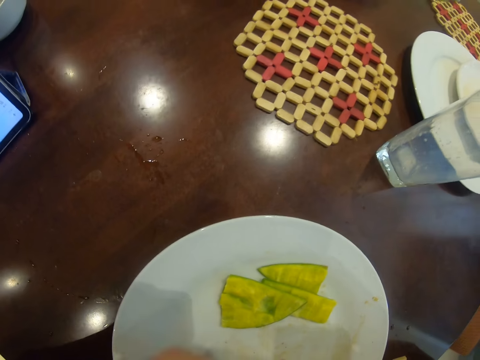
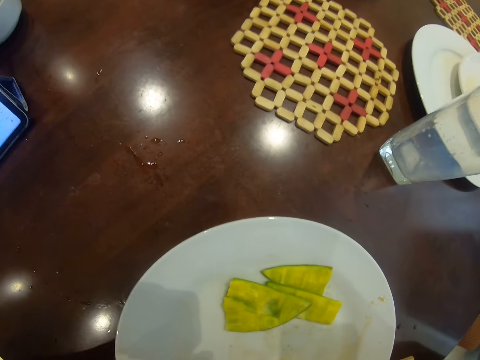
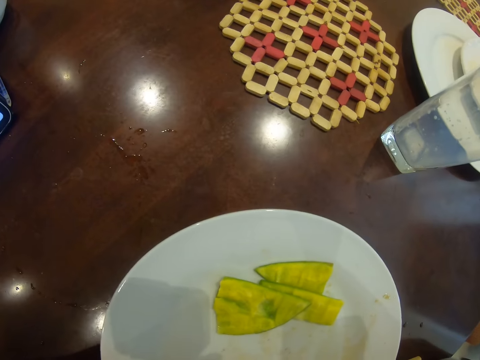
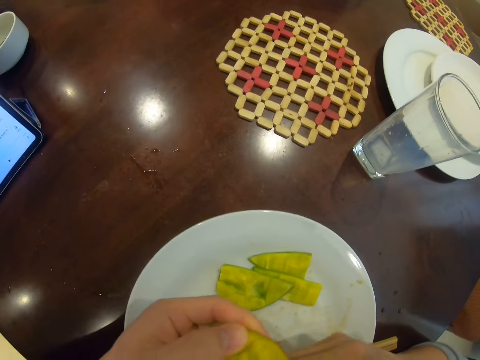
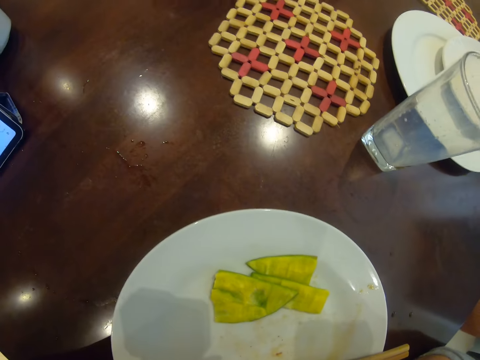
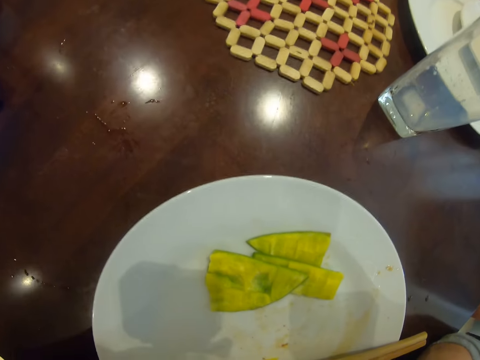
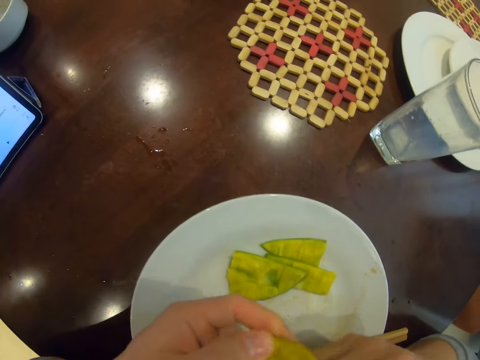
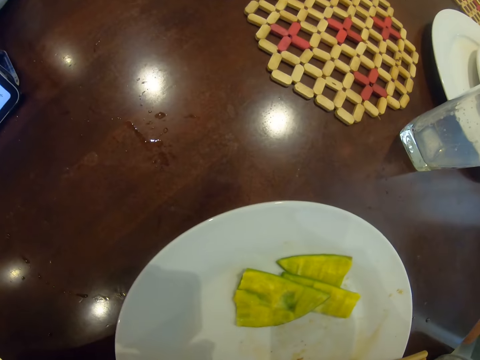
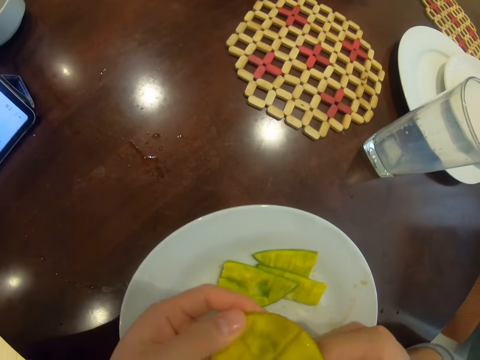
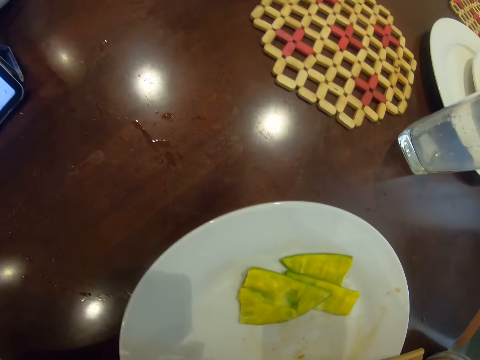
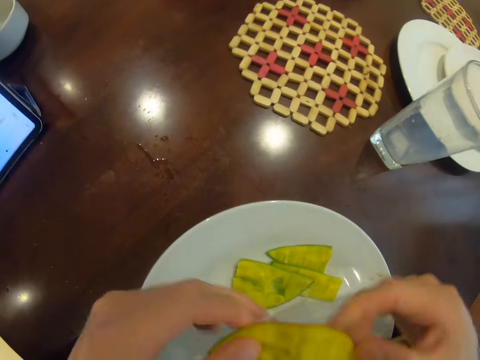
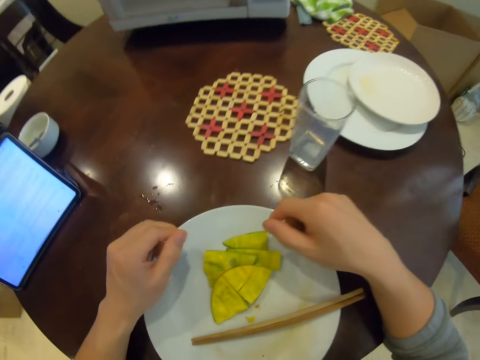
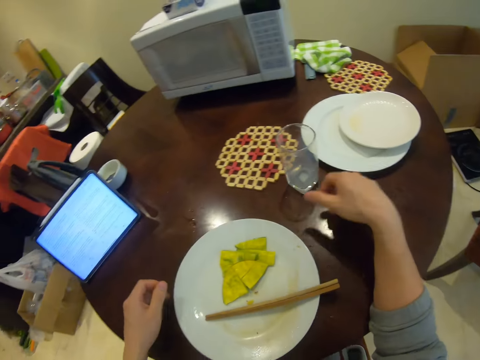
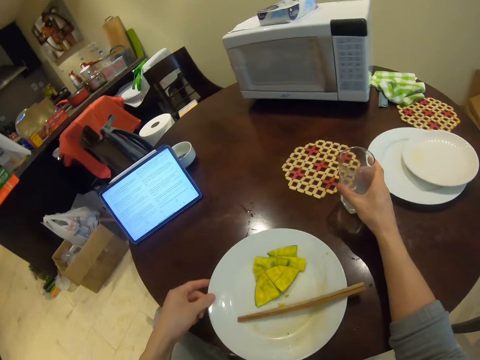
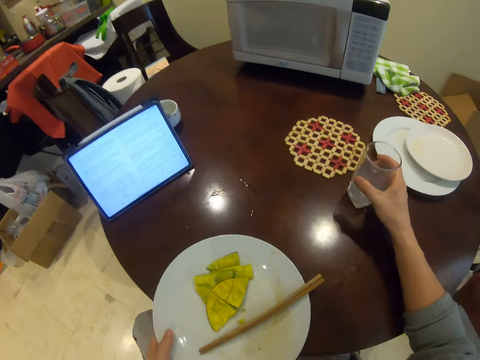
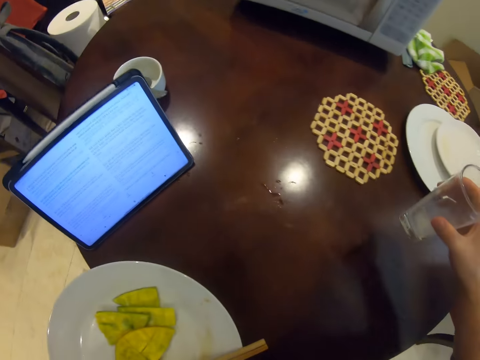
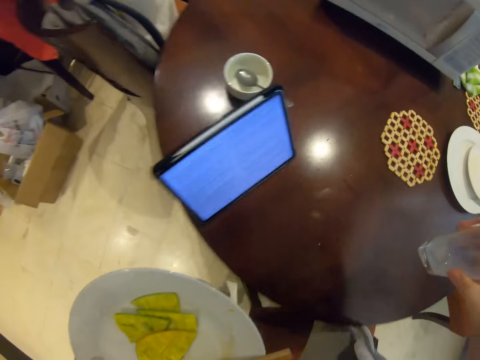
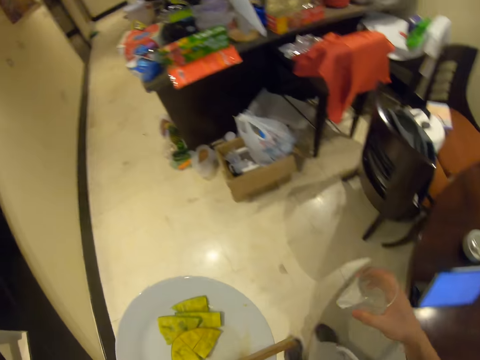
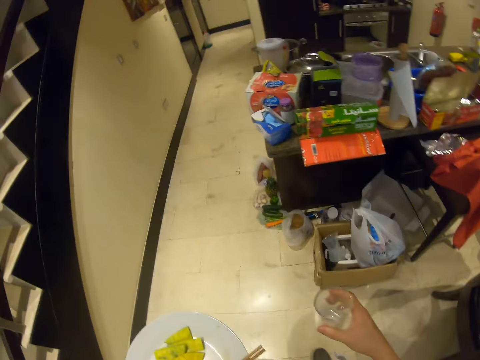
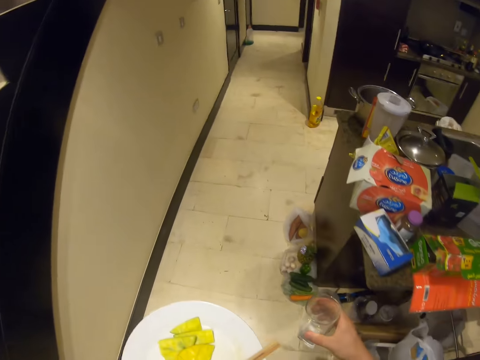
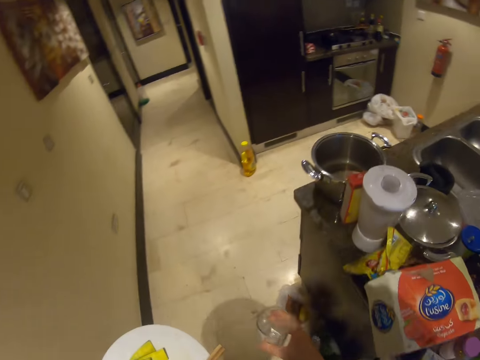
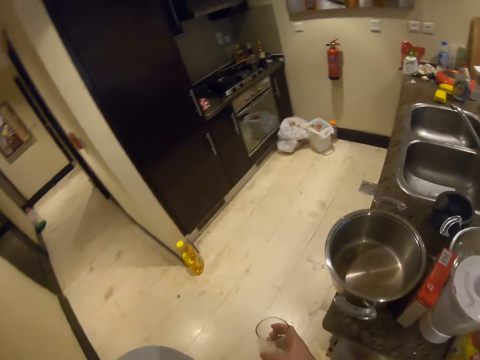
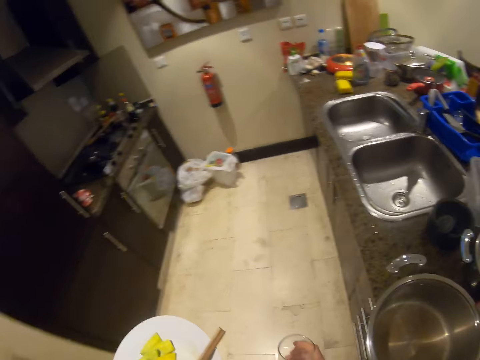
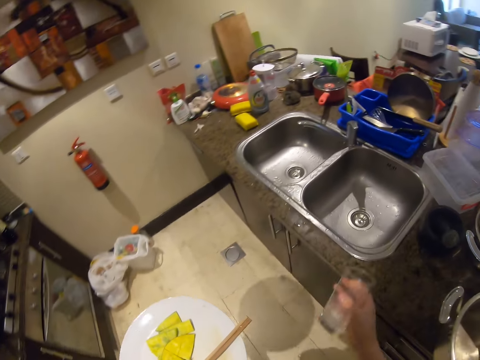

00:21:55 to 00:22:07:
The camera wearer places the remains in the plate. They pick up the glass and a plate. They stand up. They walk towards the sink.

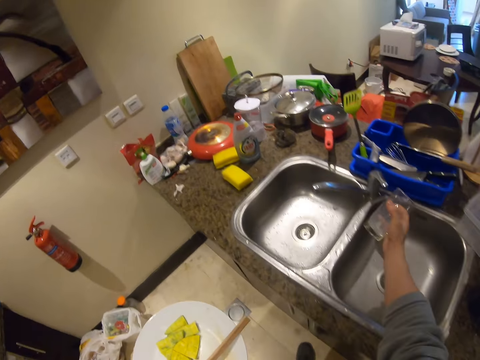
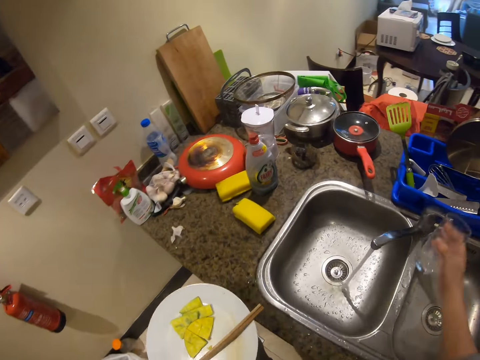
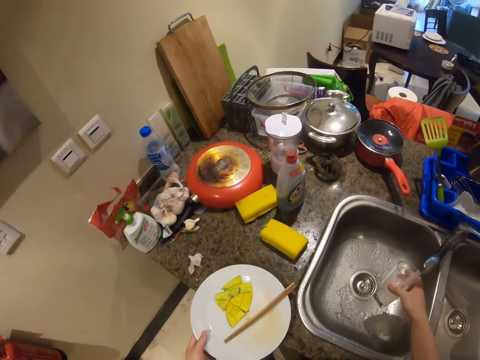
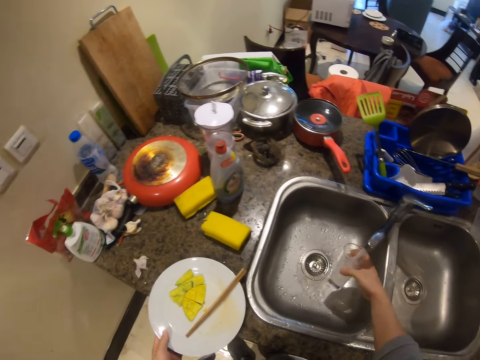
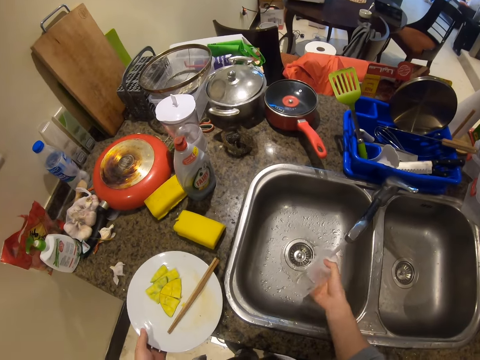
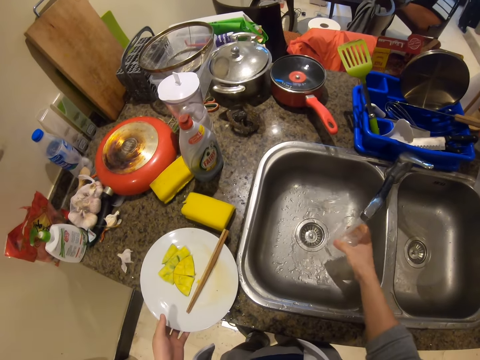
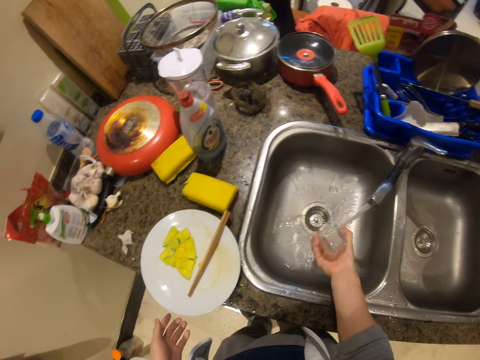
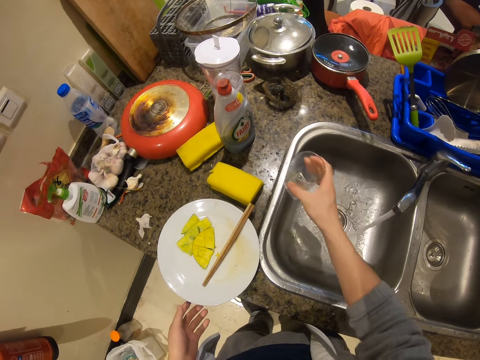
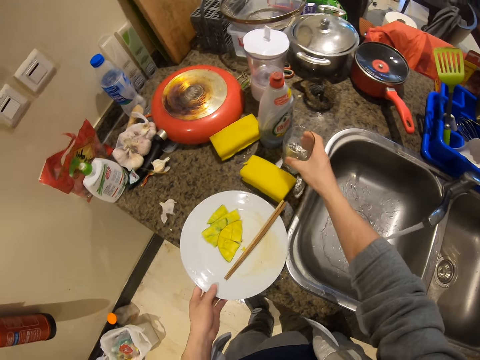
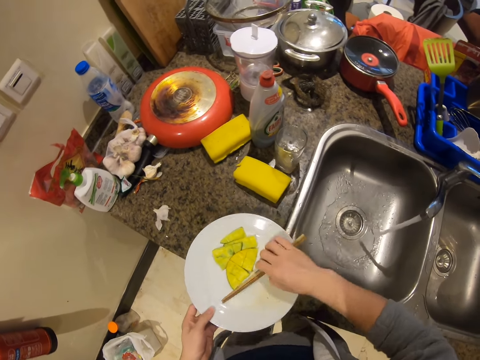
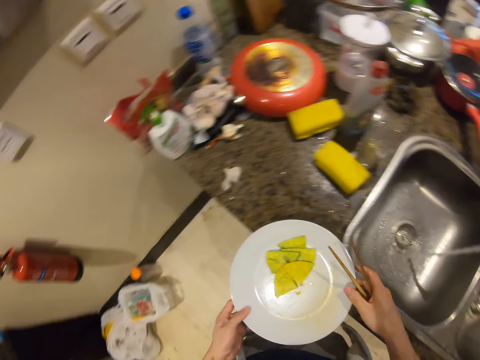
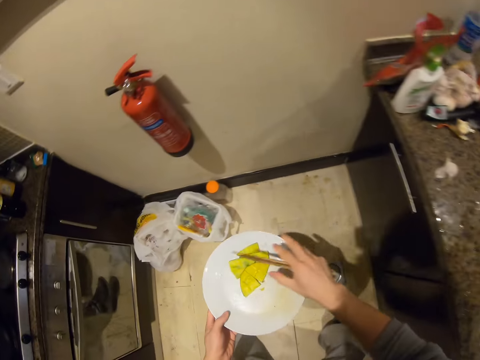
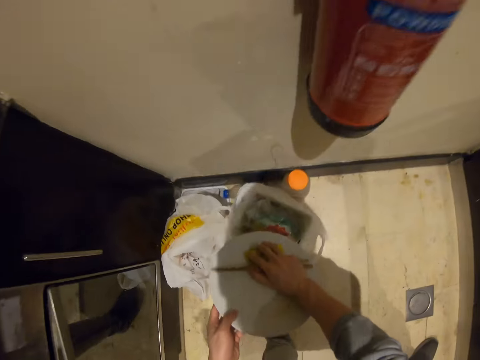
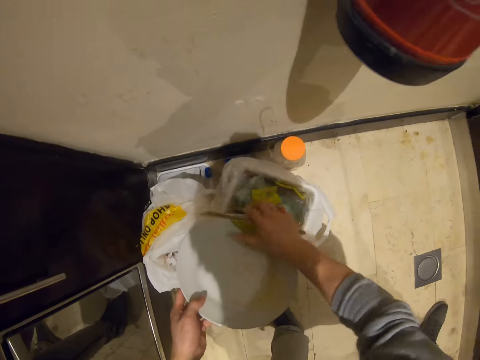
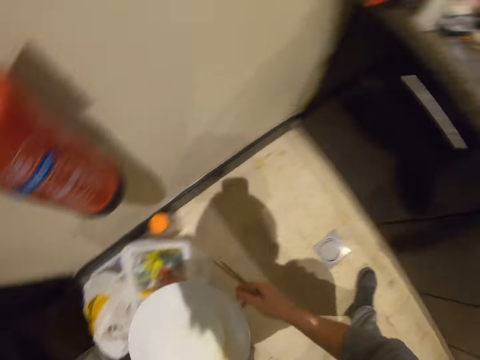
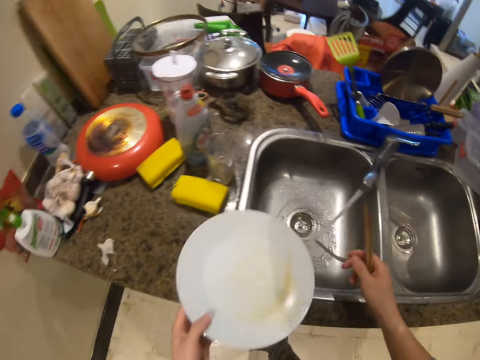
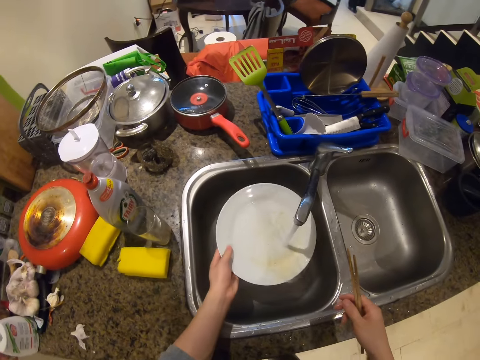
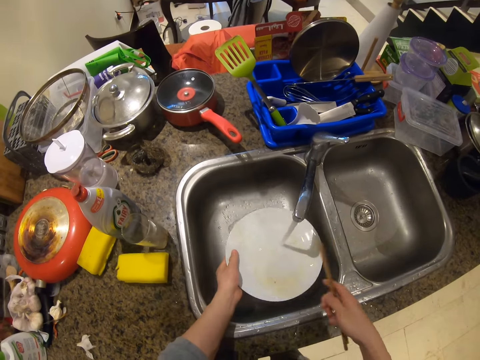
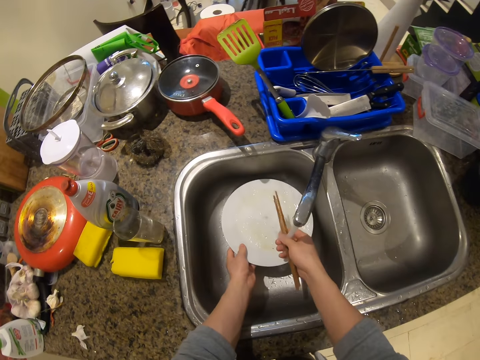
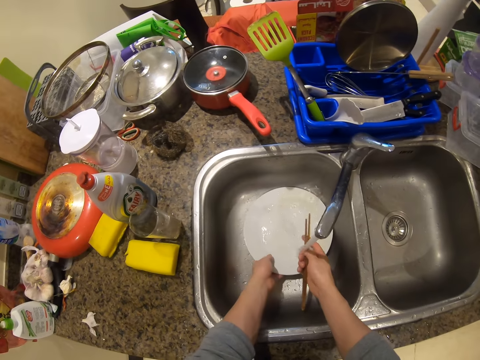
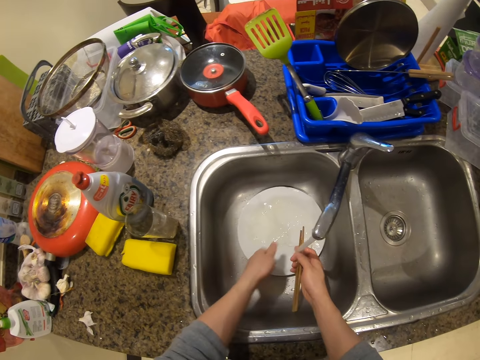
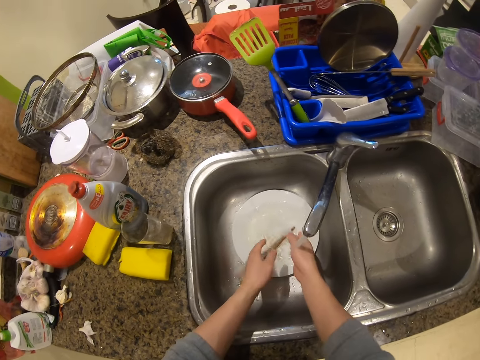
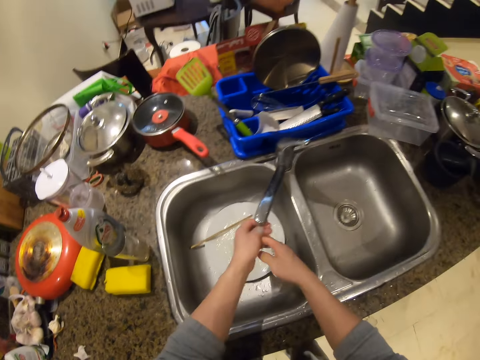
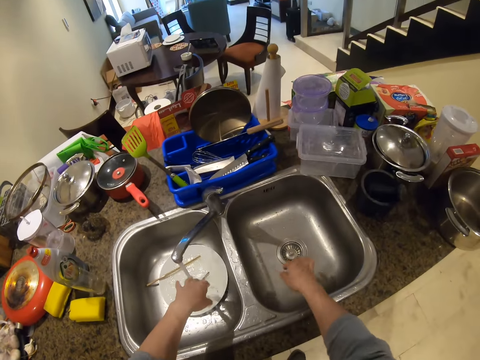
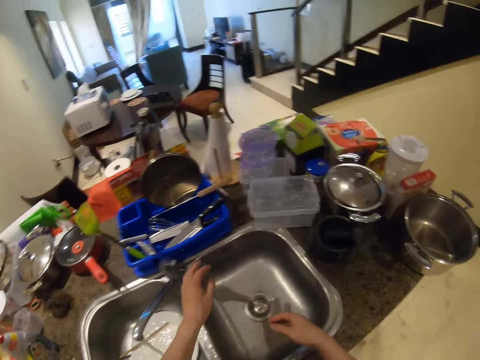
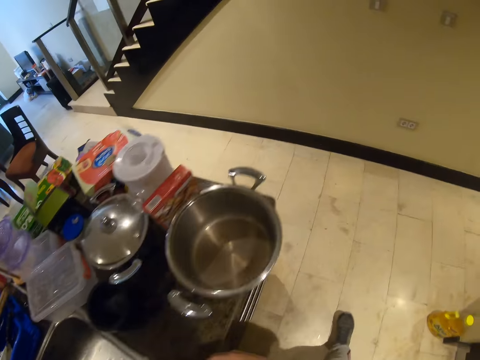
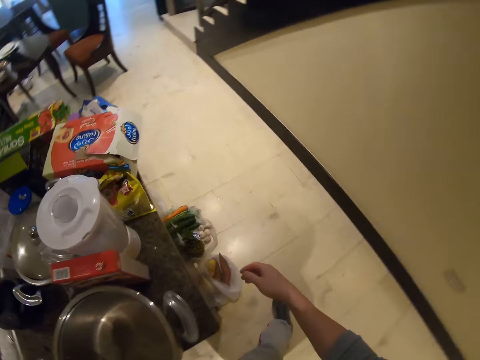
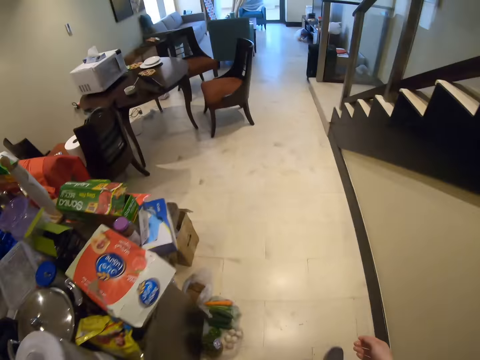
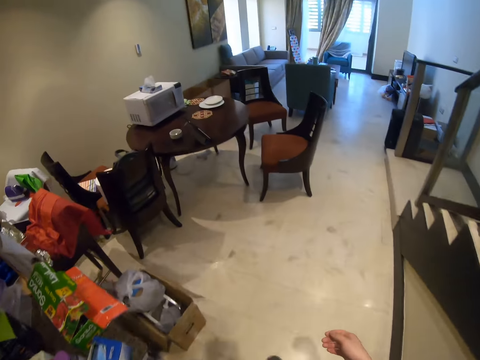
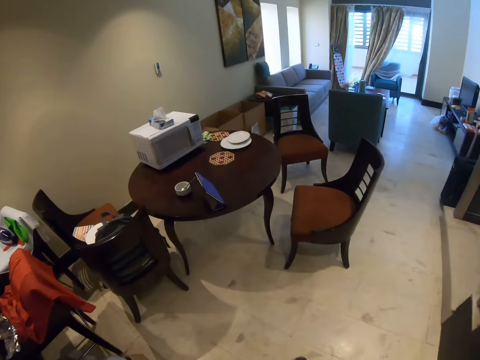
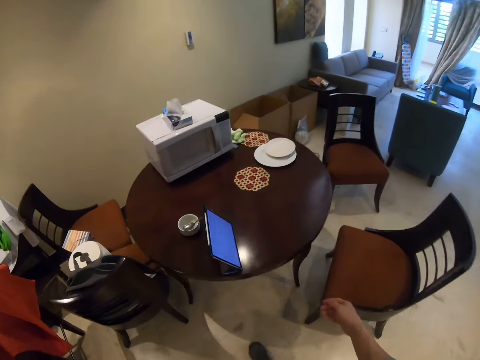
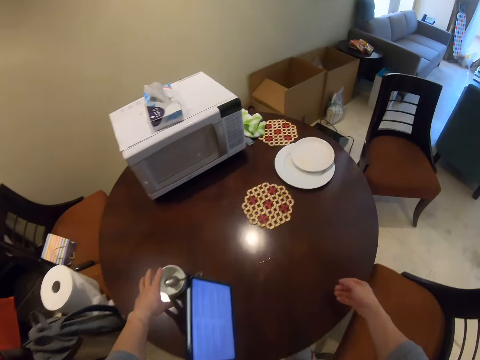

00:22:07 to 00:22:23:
The camera wearer turns on the tap. They rinse the glass. They place the plate on the countertop. They place the glass on the countertop. They pick up the plate. They pick up the chopsticks. They pour the remains of mango into the trash bin. They rinse the plate. They rinse the chopsticks. They place the plate in the sink. They drop the chopsticks. They rinse the hands. They turn off the tap. They walk towards the table.
